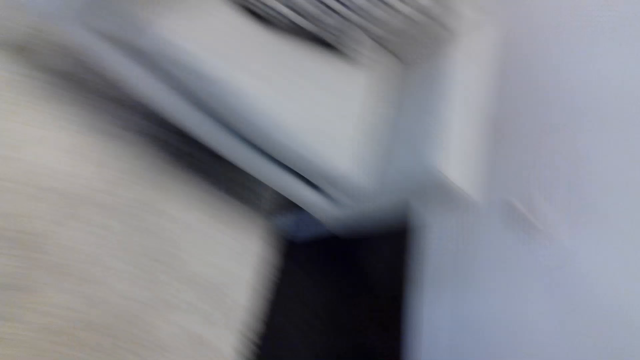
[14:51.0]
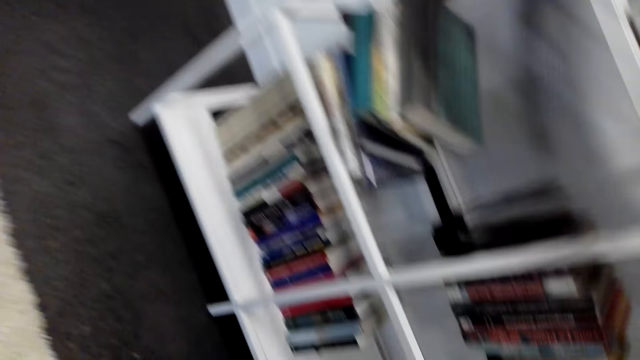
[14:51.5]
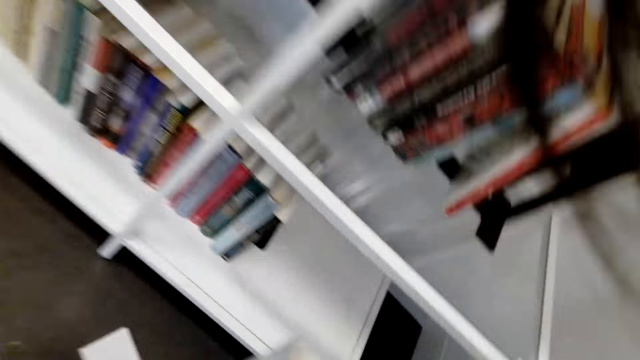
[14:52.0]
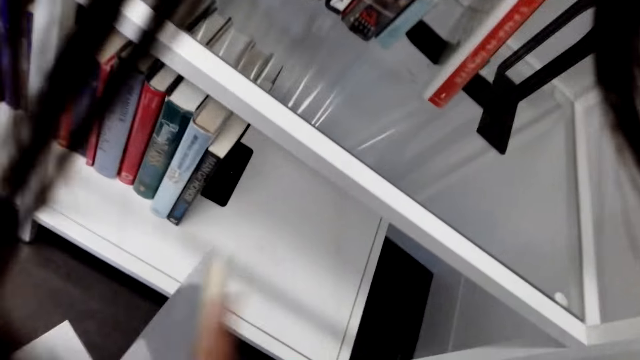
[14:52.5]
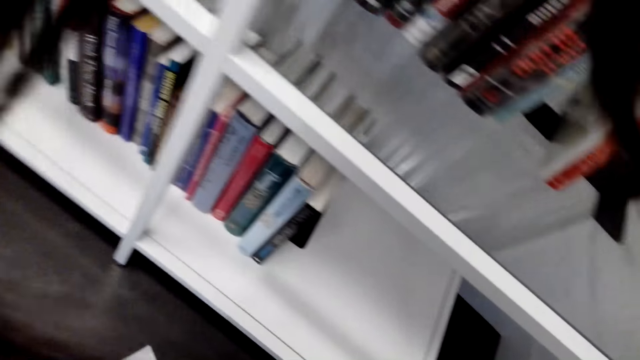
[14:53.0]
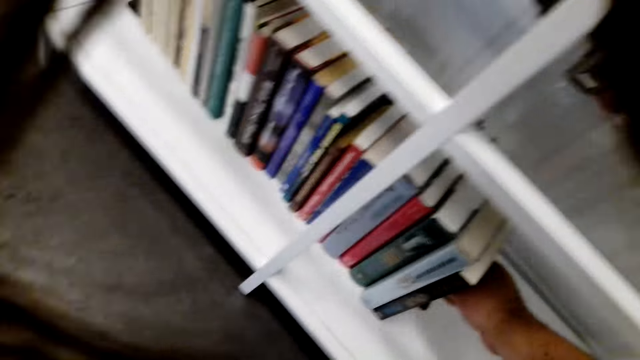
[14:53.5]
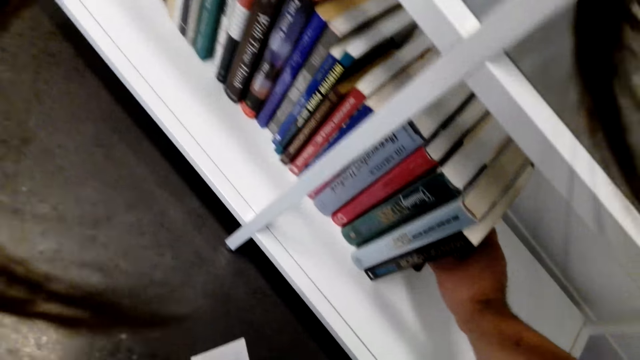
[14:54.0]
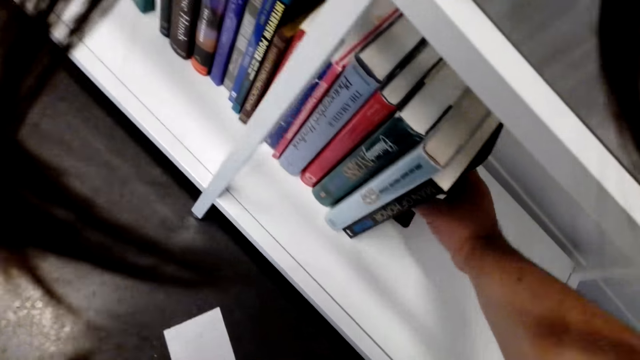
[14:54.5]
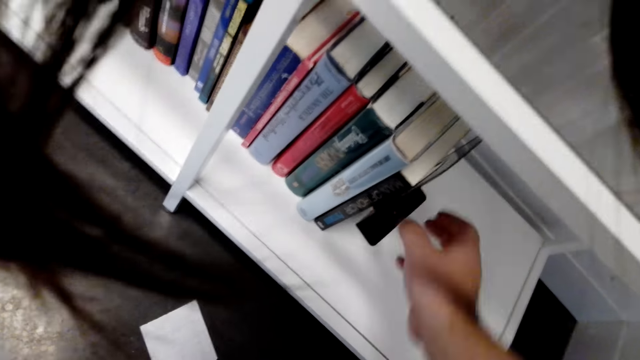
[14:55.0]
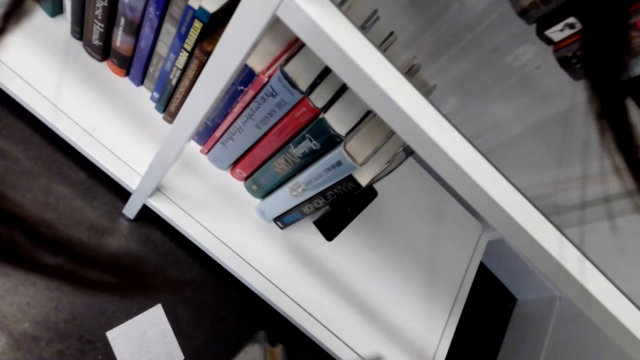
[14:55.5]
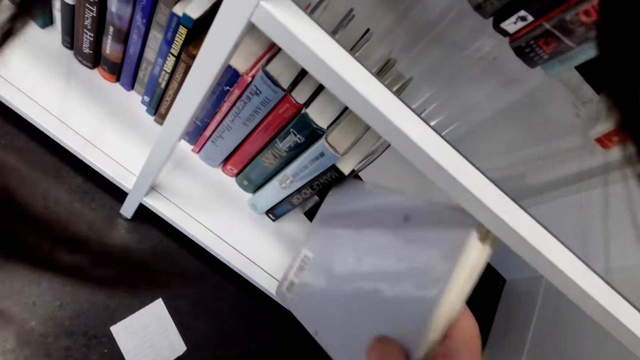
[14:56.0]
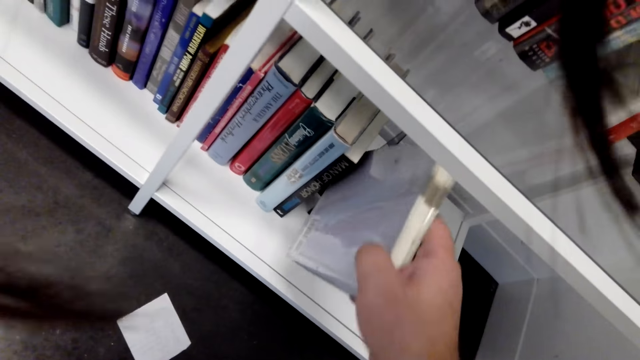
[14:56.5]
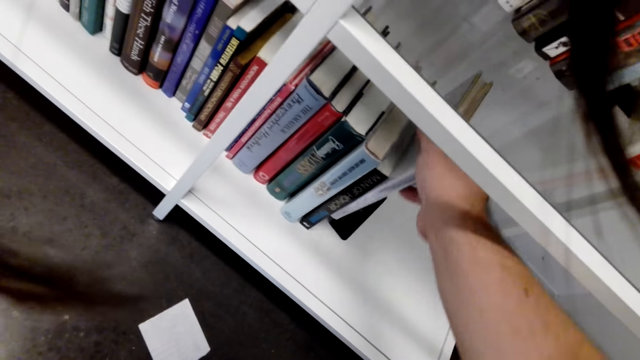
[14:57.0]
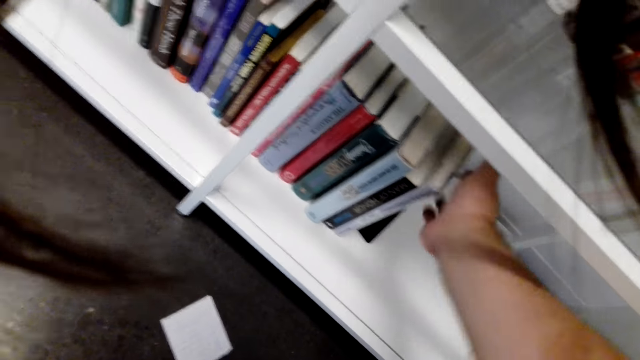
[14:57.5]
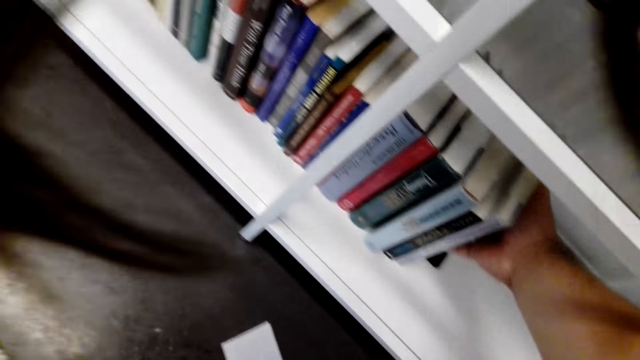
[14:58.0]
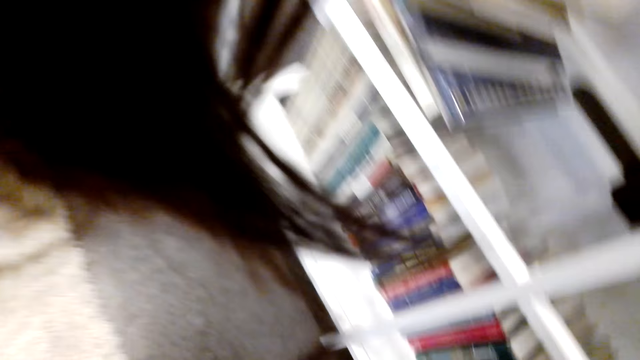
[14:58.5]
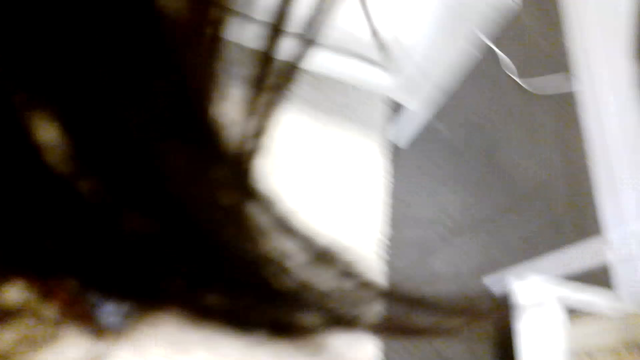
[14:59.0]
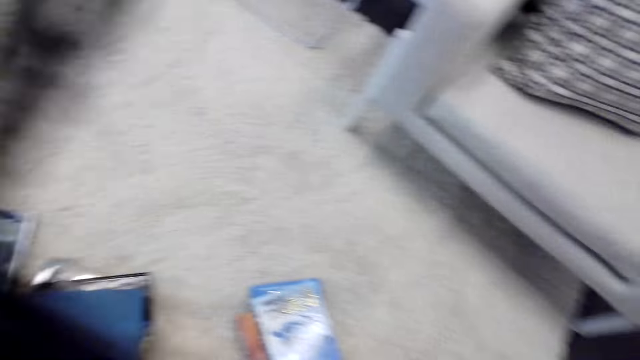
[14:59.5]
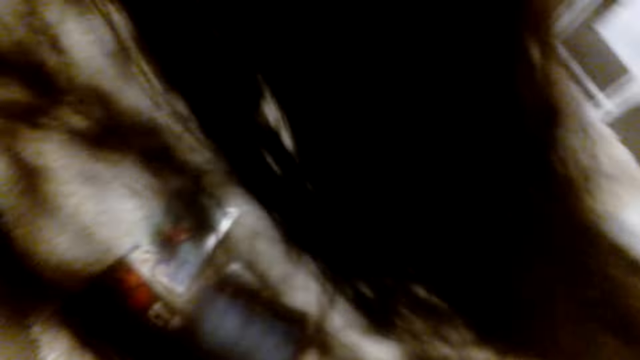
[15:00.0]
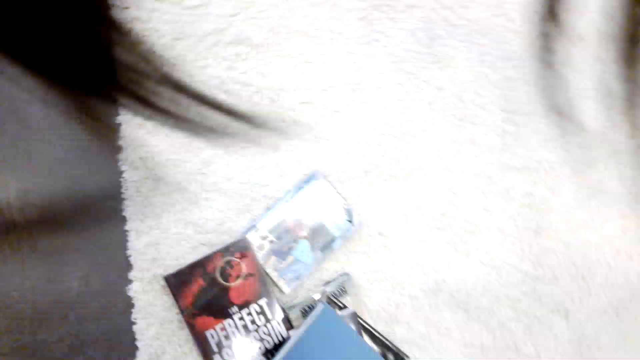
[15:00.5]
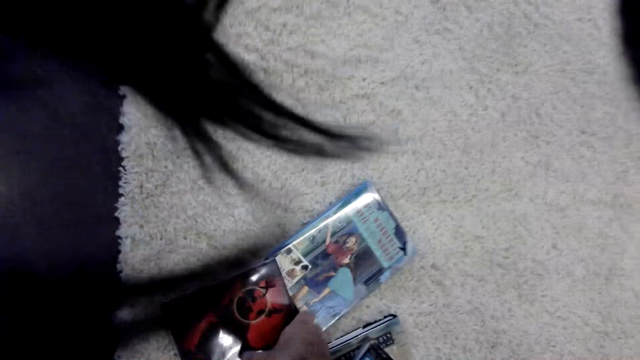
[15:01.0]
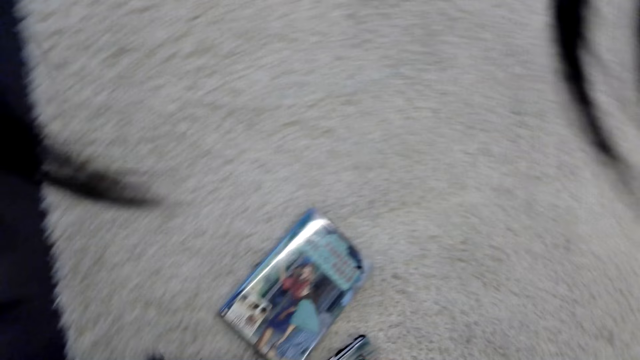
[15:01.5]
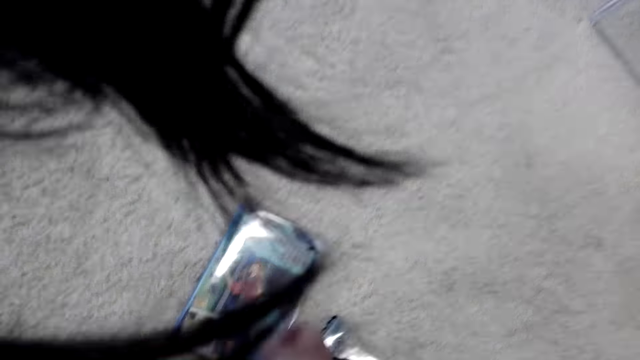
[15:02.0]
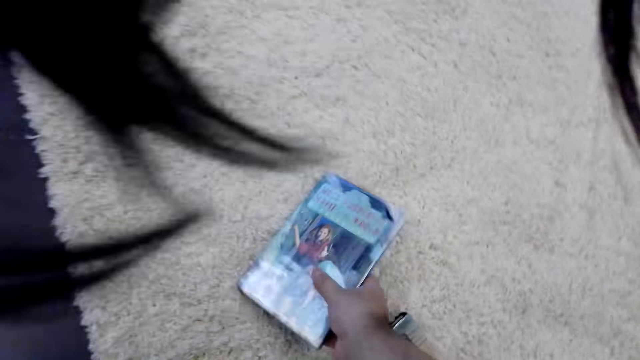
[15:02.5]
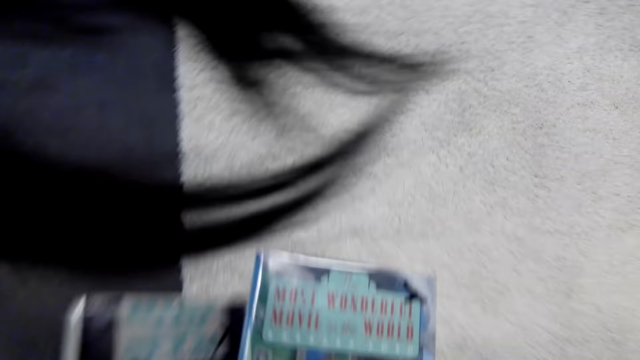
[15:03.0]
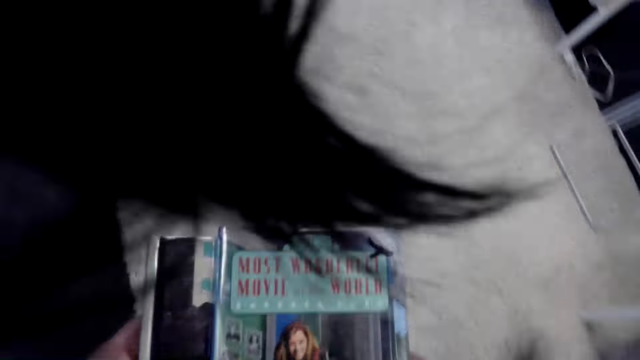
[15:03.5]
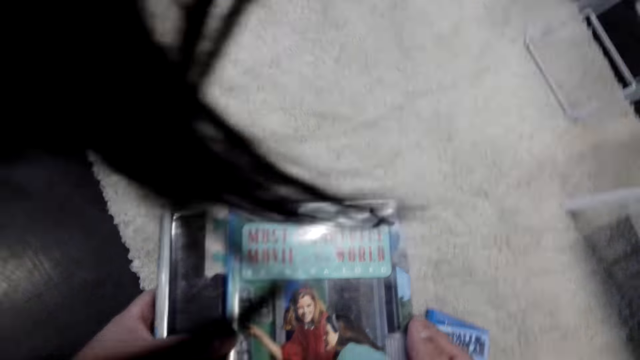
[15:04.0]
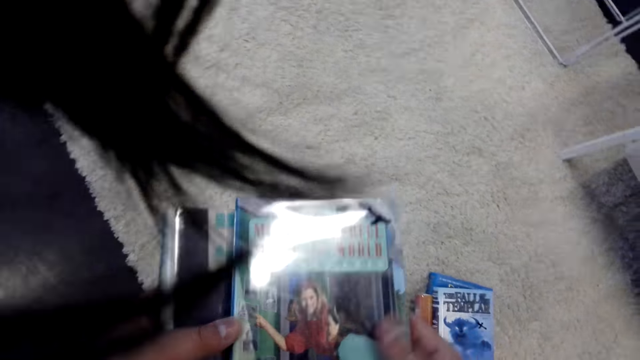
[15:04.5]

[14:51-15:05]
The camera wearer puts the books in the shelf. They move the book holder. They put the books on the shelf. They pick another book.

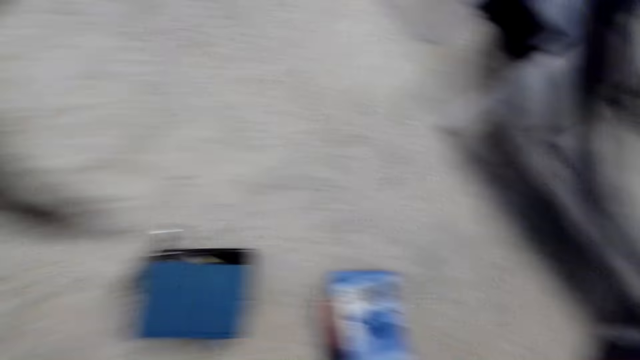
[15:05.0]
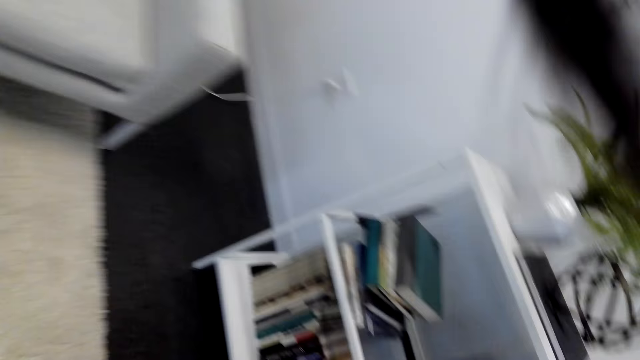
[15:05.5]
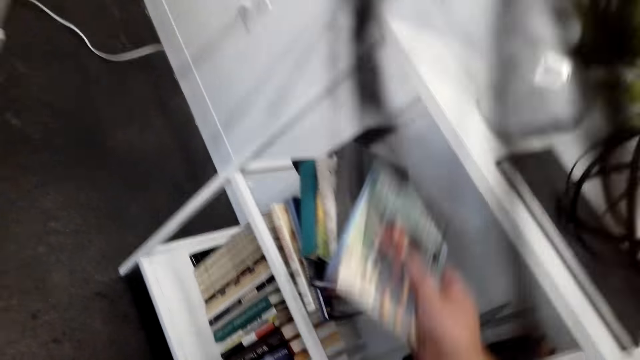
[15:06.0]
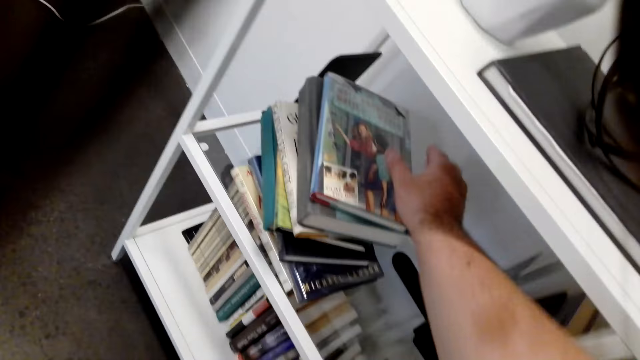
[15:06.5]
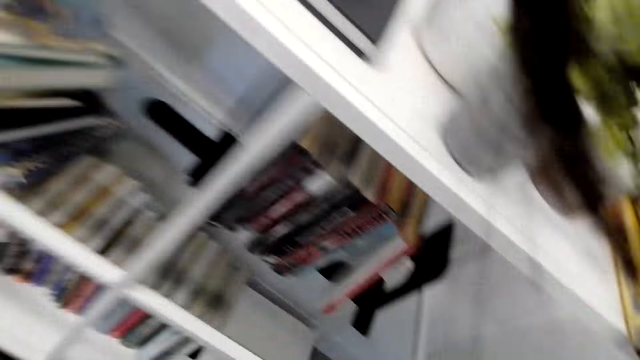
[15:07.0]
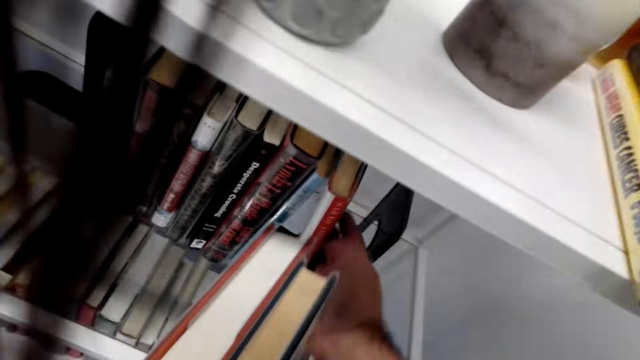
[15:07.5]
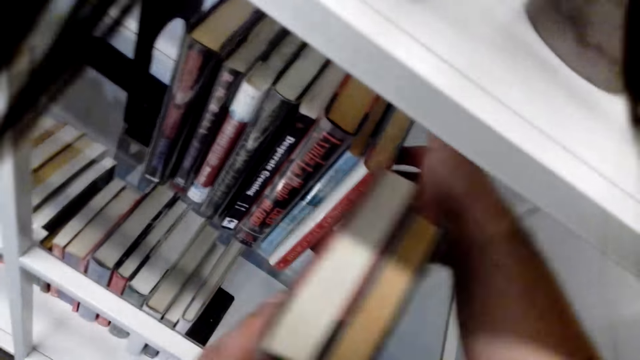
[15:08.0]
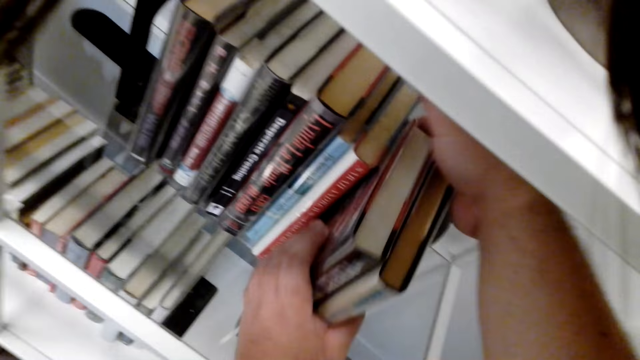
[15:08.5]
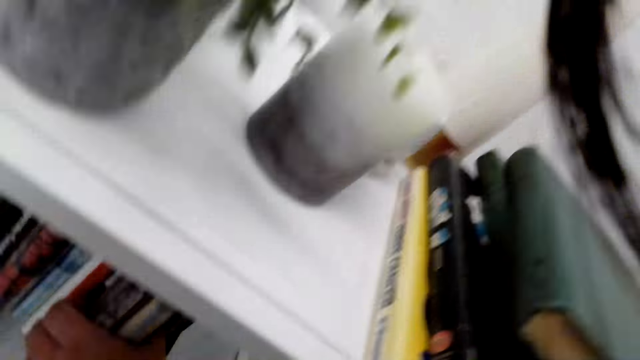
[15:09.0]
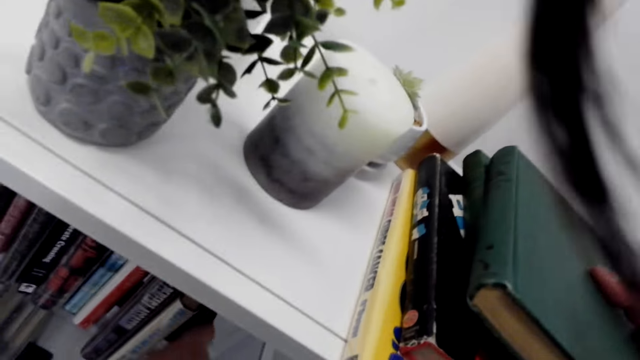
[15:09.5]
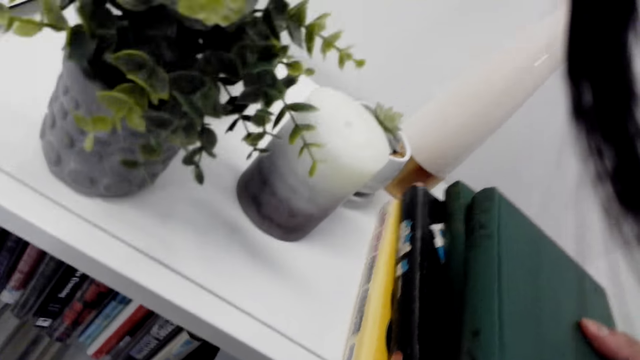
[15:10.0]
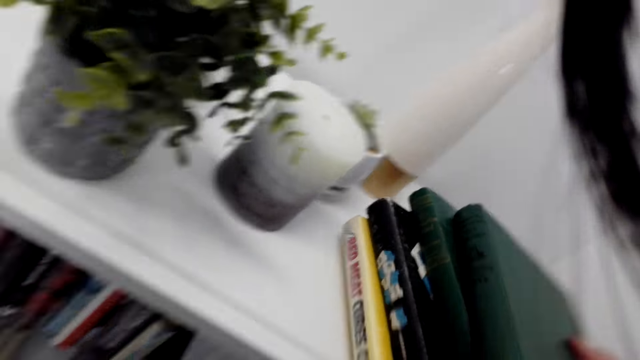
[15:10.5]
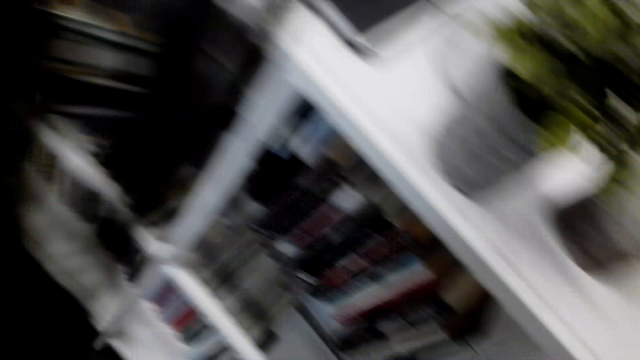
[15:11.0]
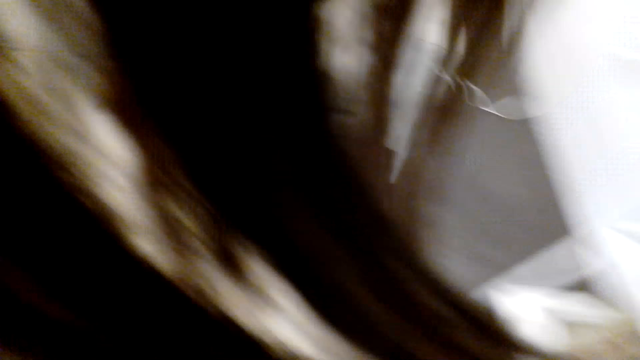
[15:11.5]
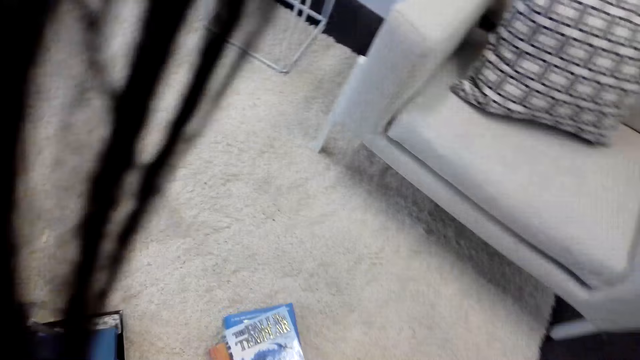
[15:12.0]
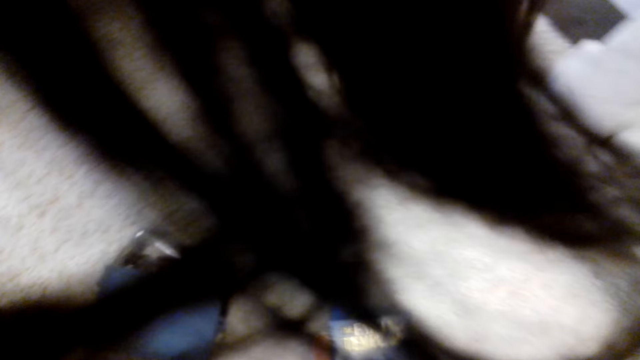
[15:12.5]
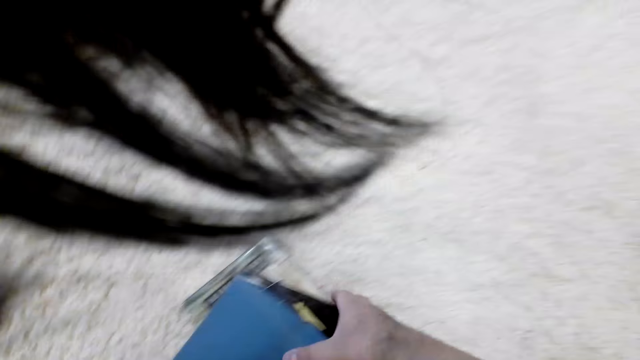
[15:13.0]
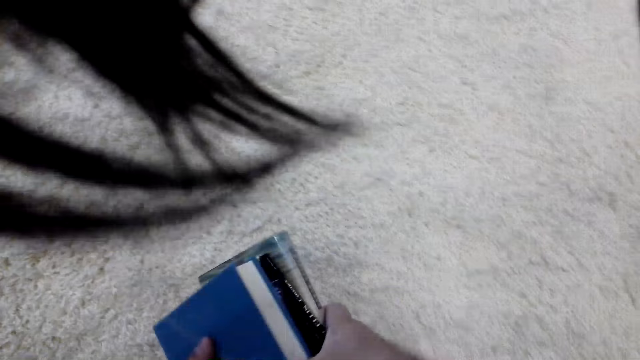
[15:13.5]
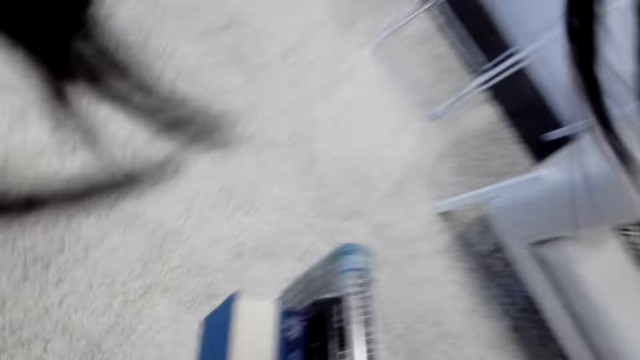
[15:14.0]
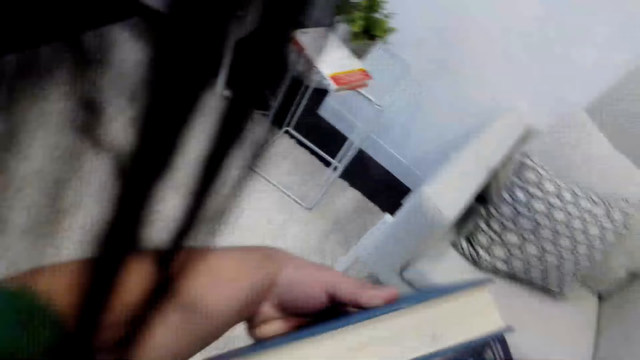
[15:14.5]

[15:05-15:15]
The camera wearer puts the books in the shelf. They pick a book. They pick another book.
